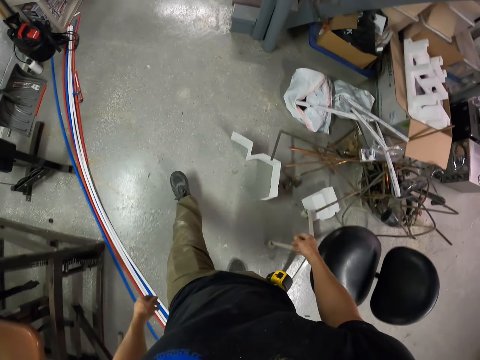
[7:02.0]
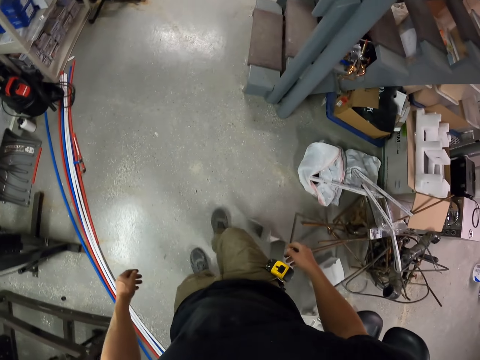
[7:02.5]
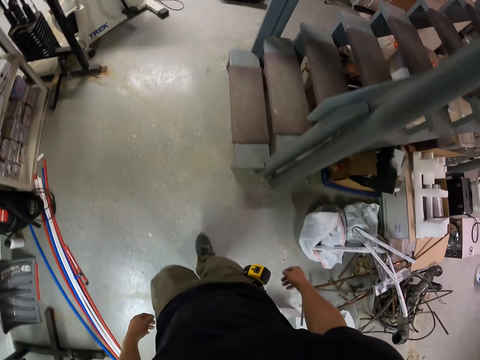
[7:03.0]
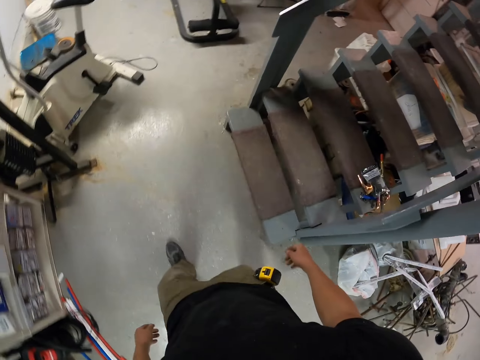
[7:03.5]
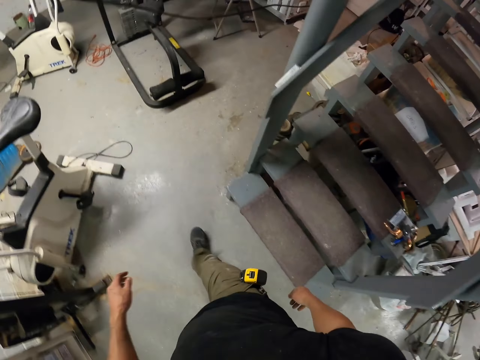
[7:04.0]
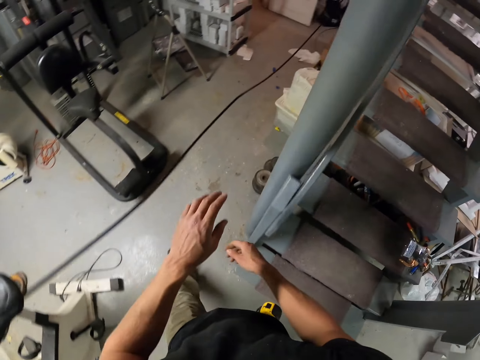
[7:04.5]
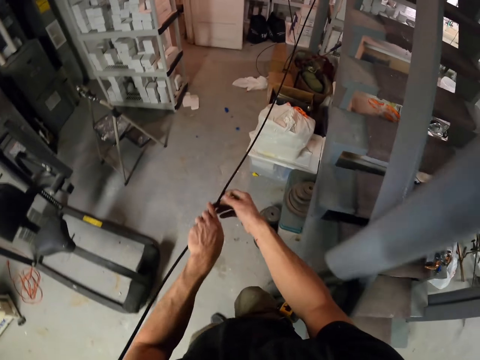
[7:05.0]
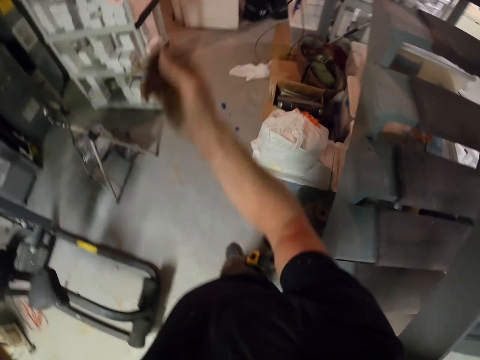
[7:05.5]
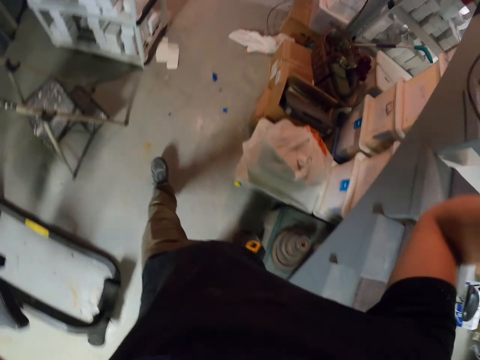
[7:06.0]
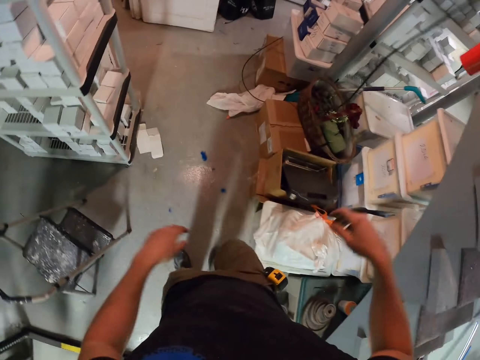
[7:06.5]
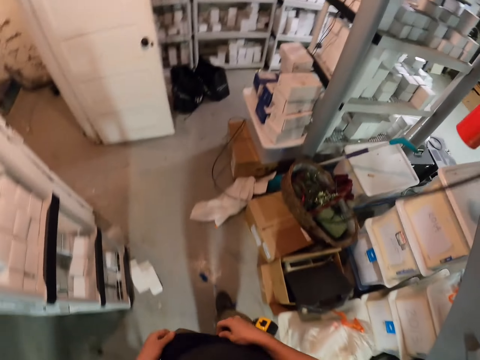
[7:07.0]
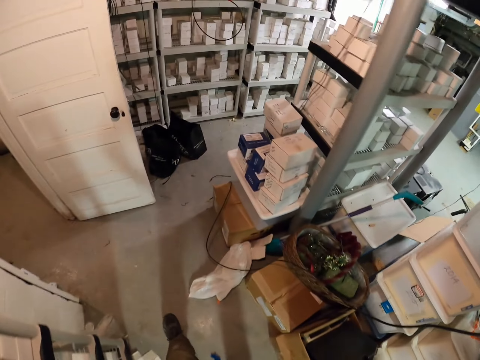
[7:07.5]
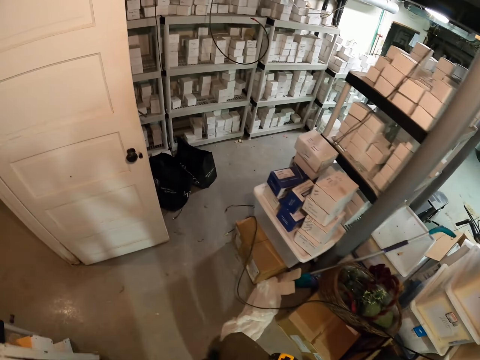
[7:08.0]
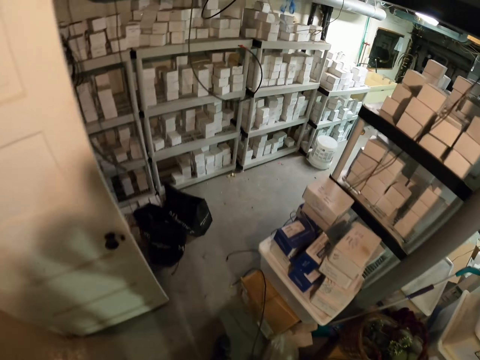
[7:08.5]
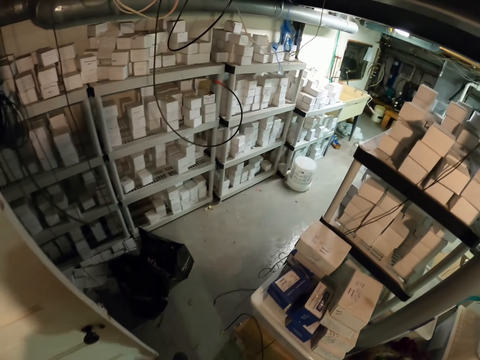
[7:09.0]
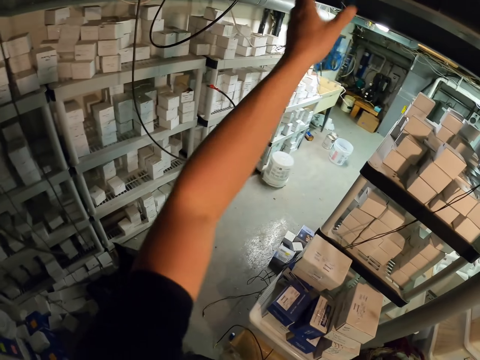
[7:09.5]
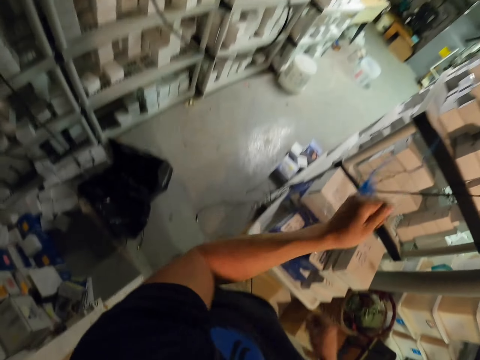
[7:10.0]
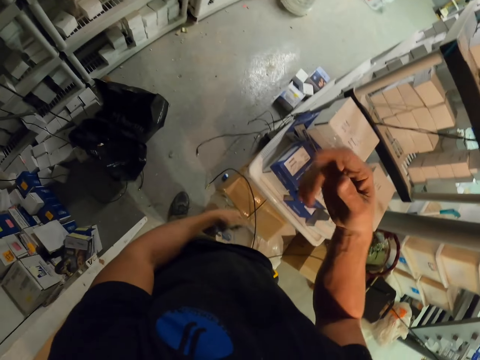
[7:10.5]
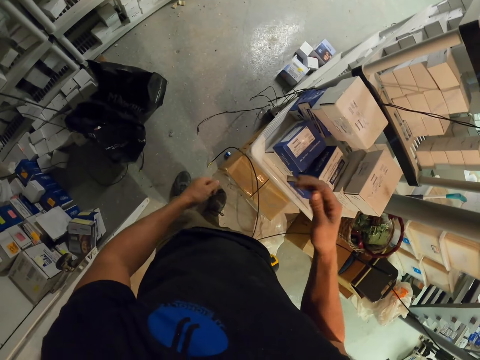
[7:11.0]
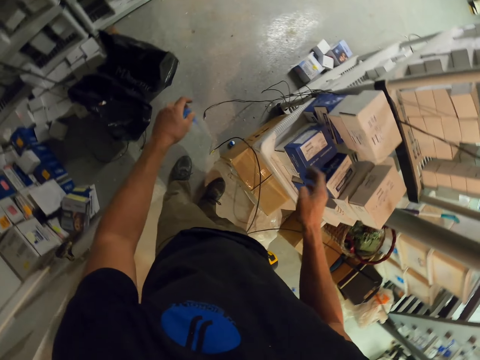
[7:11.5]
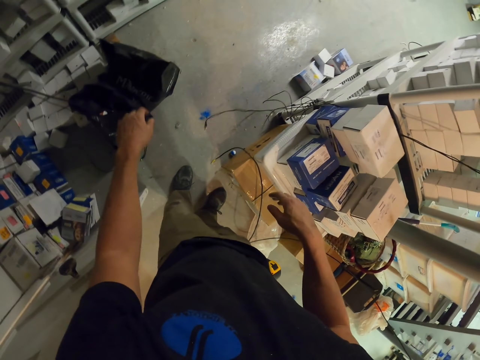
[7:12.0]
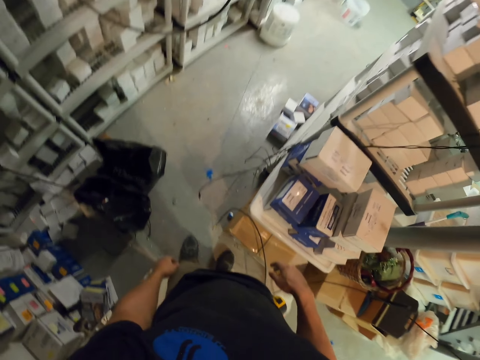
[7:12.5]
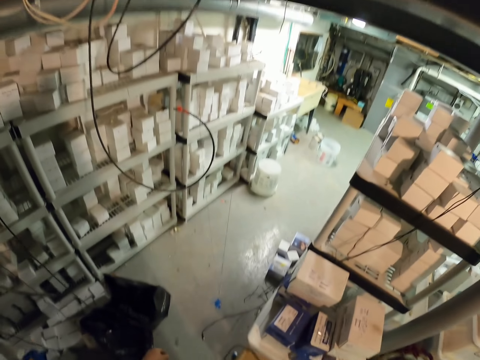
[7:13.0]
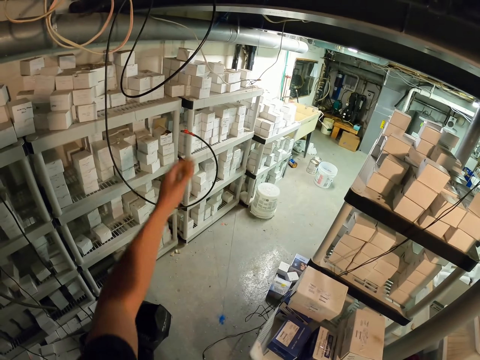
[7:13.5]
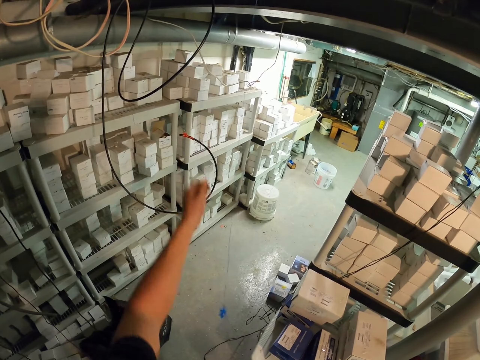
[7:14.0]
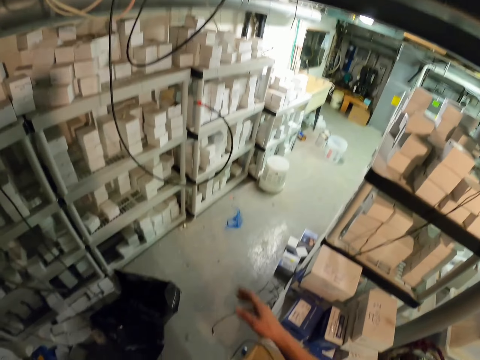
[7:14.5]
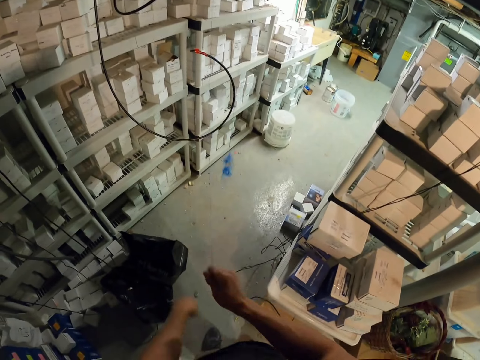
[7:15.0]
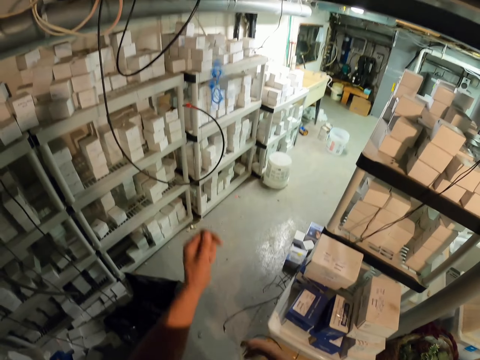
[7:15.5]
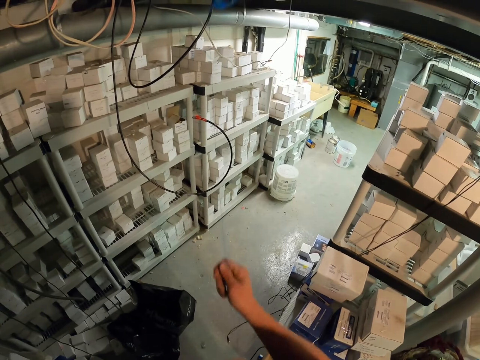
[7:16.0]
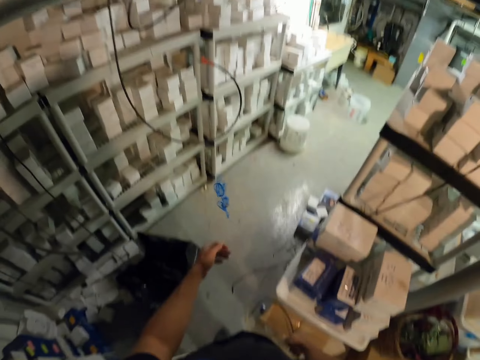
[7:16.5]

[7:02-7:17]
The camera wearer leaves the wire on the ground. They walk around the building. They hold a cable. They pull the wire. They hold a thread and pull the thread.

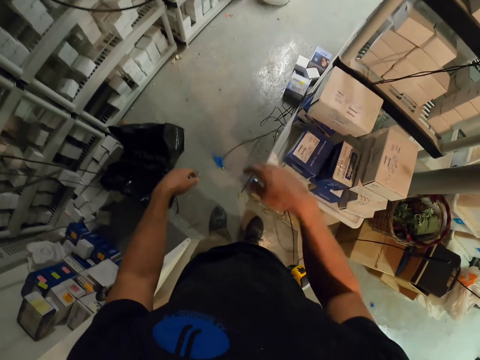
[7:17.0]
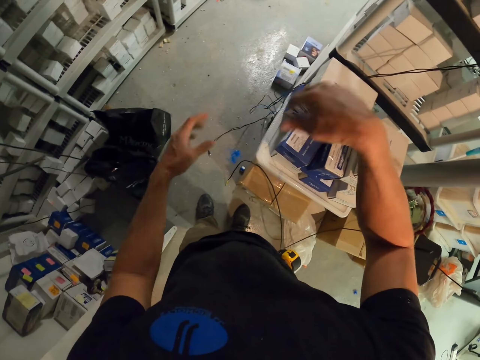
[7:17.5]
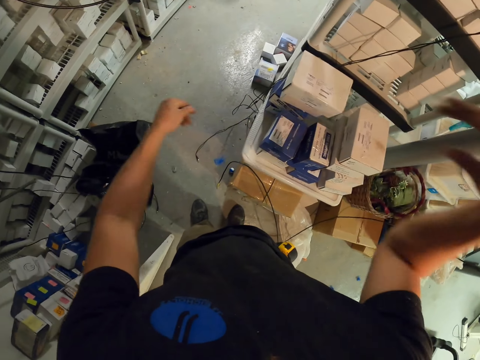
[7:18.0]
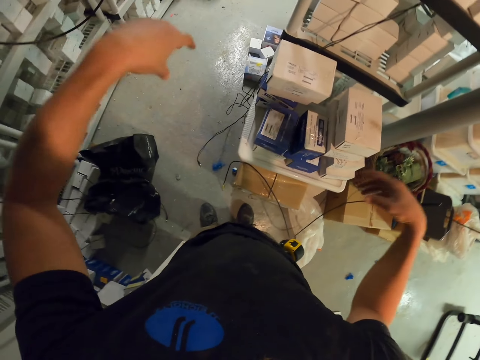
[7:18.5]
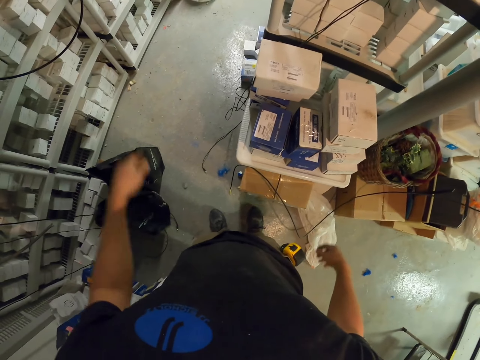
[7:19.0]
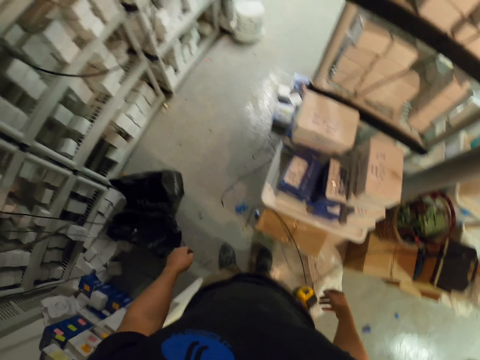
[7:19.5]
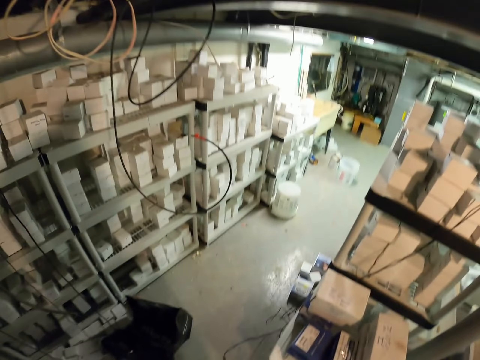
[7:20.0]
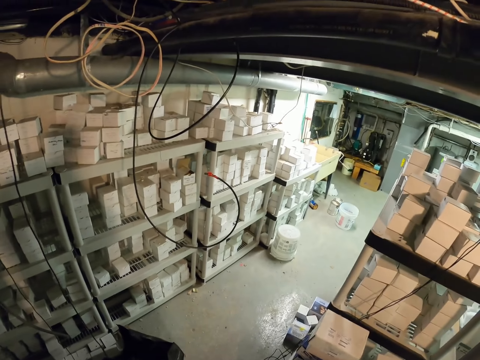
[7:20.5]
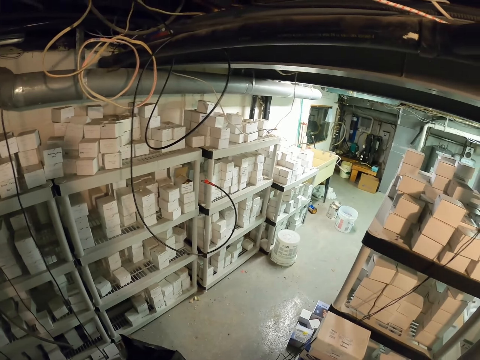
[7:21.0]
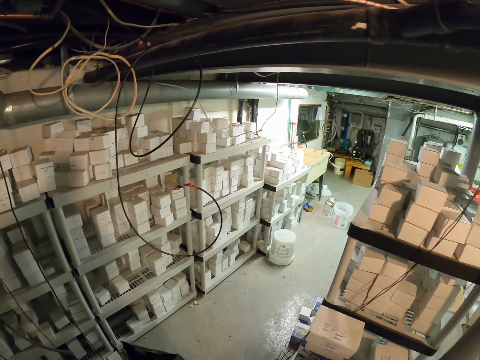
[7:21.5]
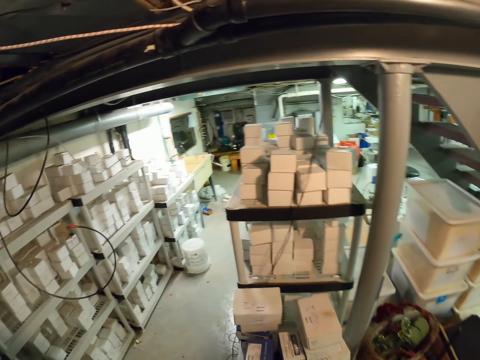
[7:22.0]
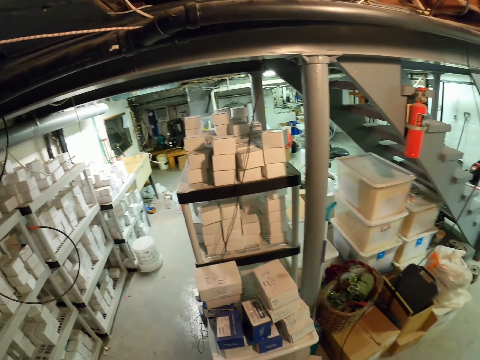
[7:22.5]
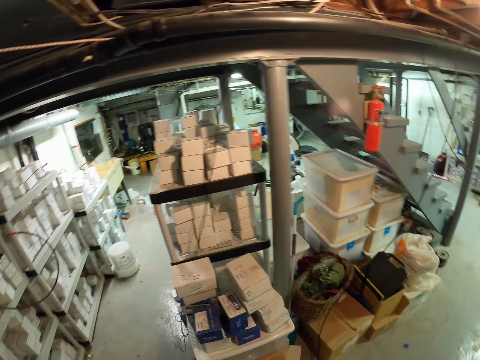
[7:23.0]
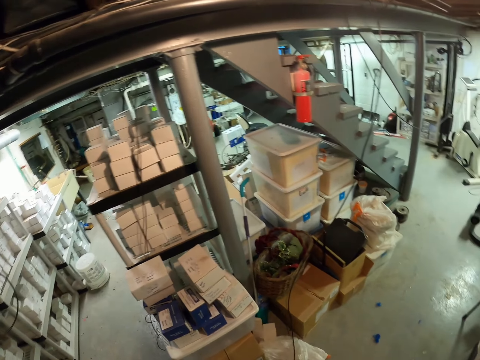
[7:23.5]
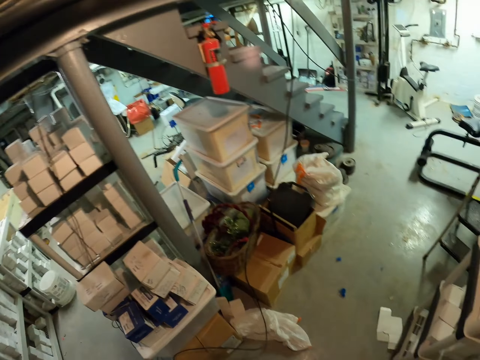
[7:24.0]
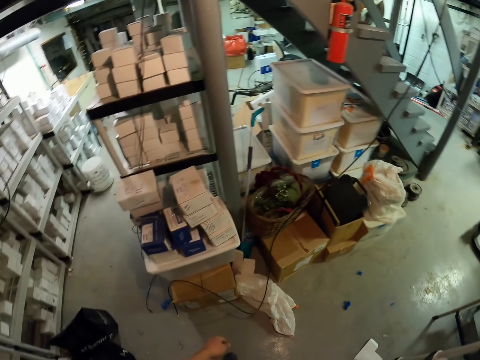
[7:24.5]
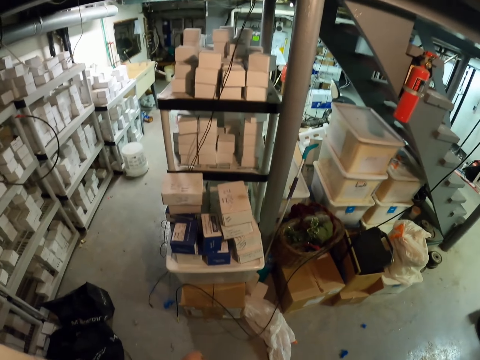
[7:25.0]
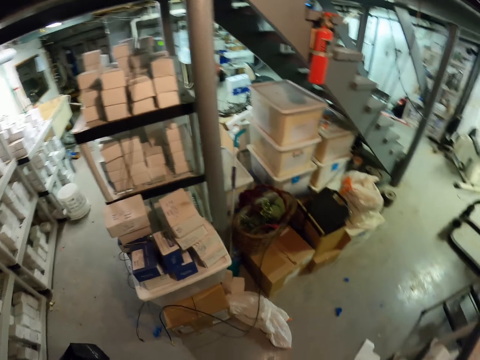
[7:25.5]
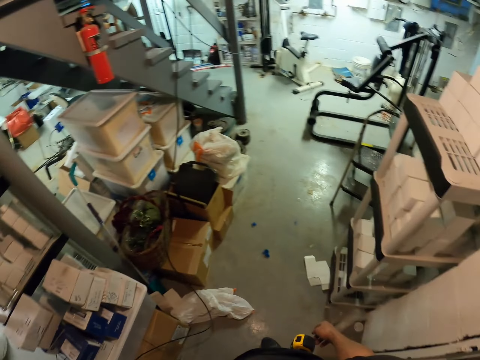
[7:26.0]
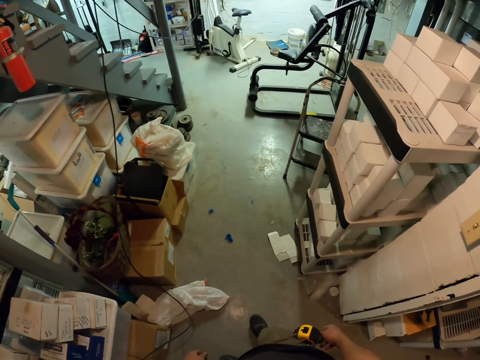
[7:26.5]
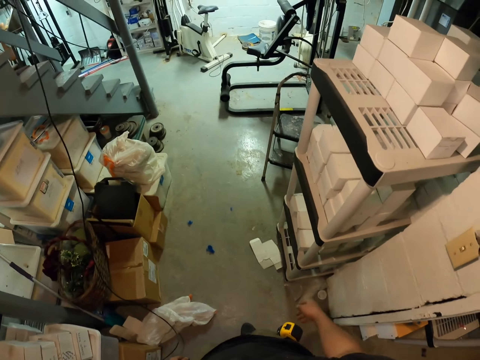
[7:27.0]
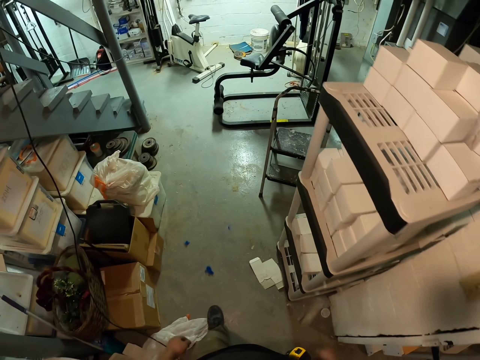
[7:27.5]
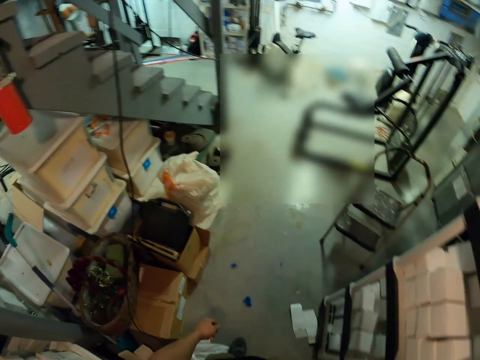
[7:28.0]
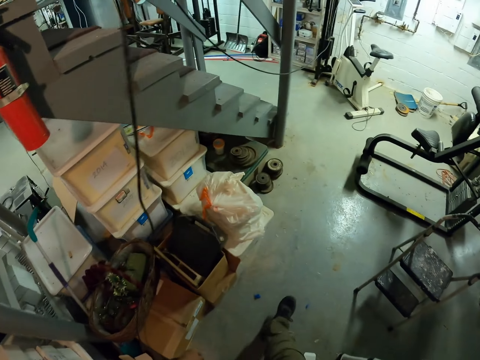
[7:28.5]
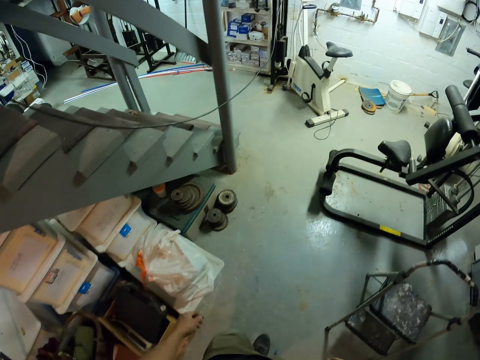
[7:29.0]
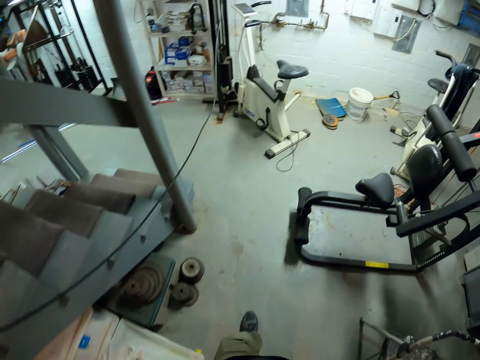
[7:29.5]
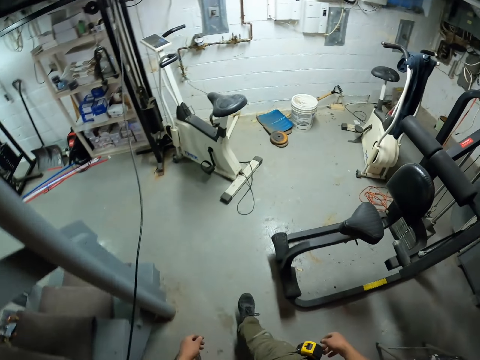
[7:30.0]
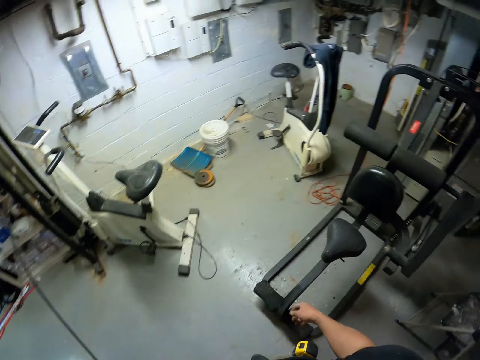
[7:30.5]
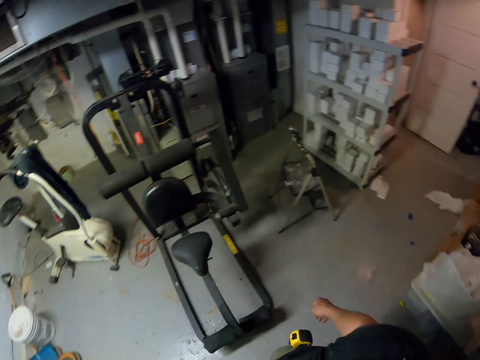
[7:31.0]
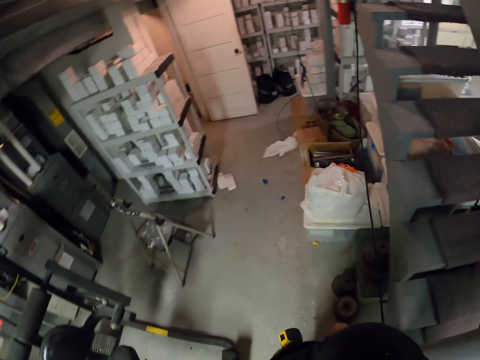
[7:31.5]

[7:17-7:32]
The camera wearer looks around the building. They walk around the building.
